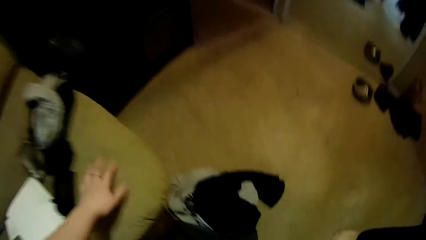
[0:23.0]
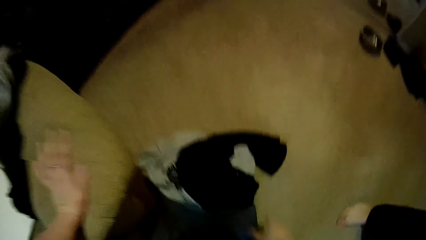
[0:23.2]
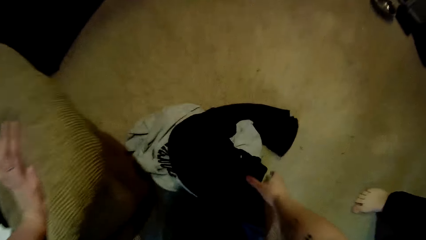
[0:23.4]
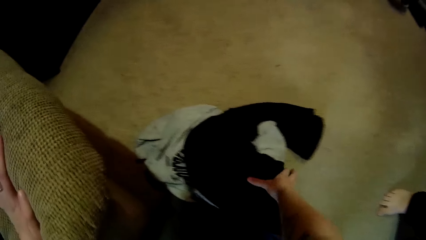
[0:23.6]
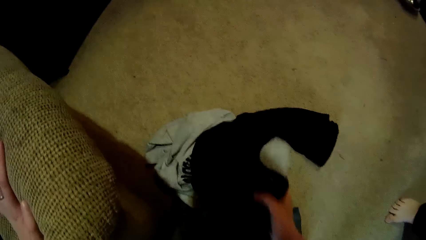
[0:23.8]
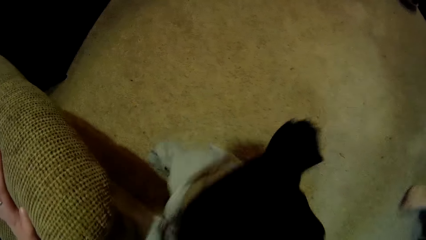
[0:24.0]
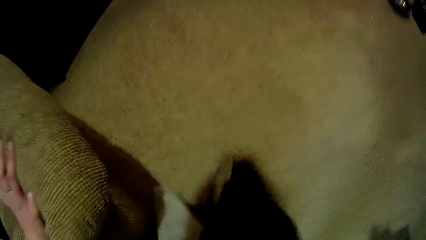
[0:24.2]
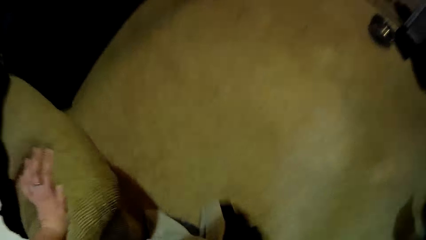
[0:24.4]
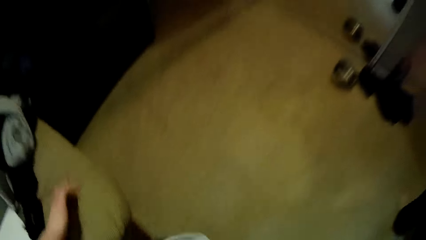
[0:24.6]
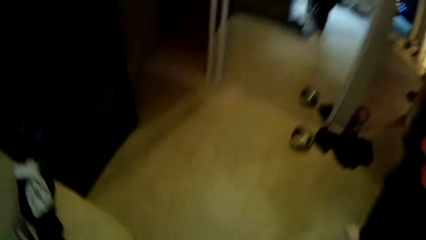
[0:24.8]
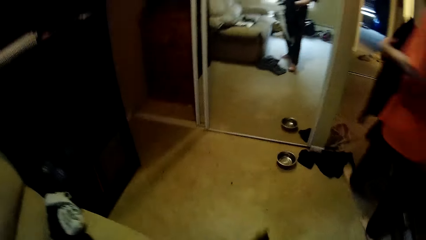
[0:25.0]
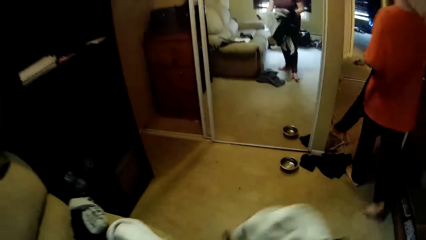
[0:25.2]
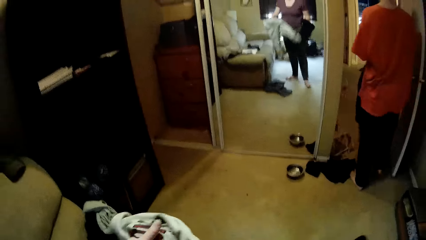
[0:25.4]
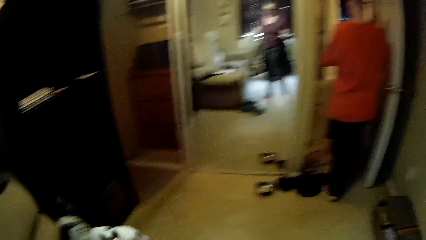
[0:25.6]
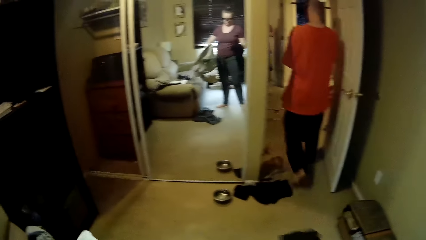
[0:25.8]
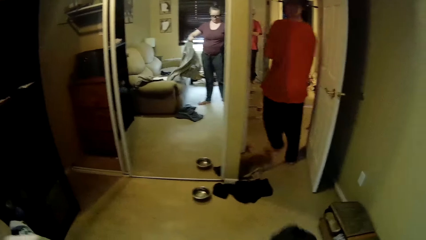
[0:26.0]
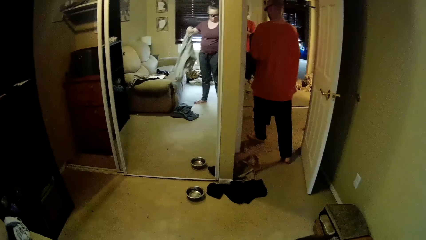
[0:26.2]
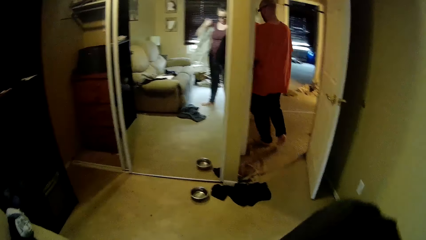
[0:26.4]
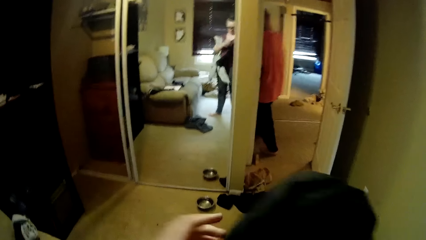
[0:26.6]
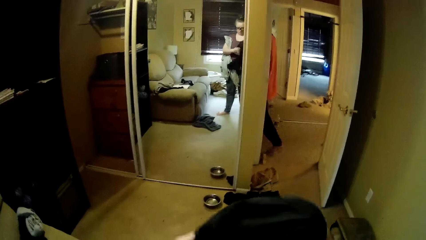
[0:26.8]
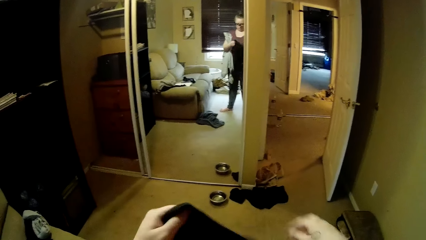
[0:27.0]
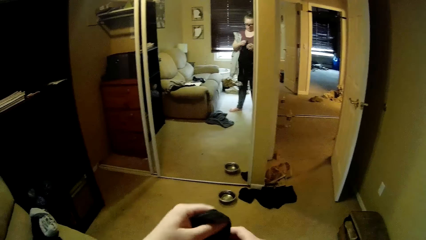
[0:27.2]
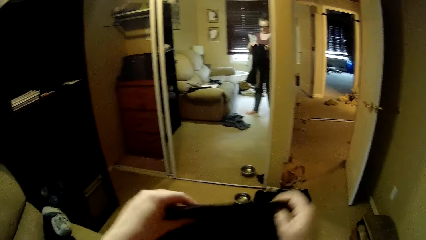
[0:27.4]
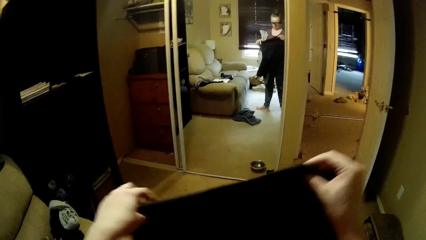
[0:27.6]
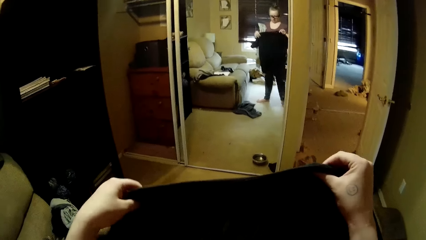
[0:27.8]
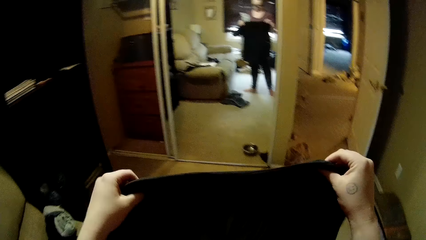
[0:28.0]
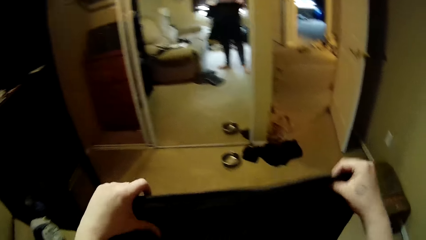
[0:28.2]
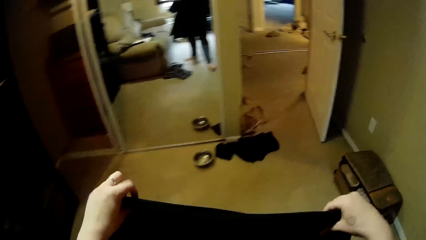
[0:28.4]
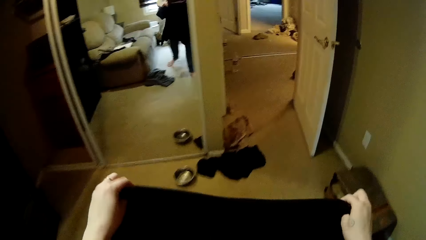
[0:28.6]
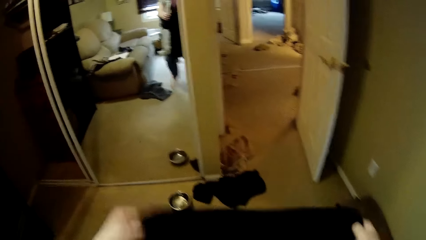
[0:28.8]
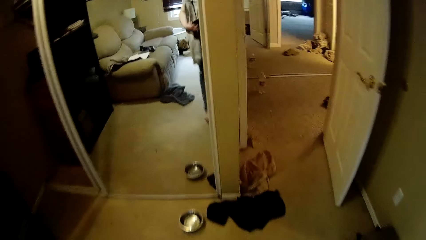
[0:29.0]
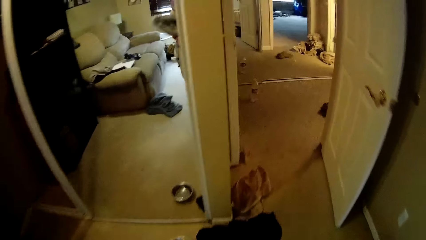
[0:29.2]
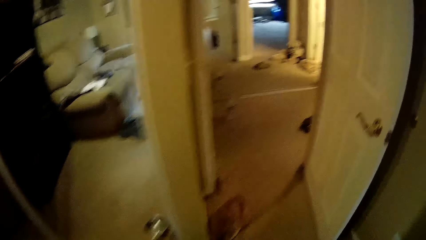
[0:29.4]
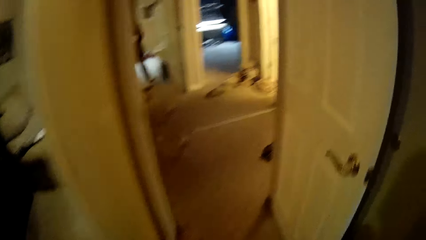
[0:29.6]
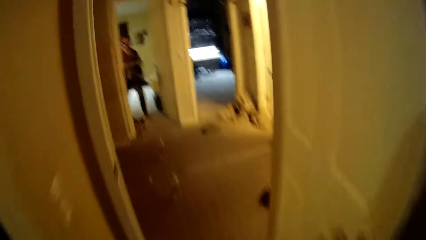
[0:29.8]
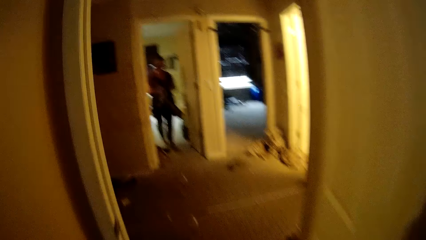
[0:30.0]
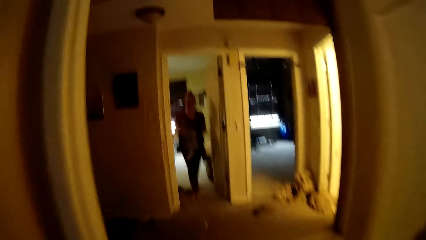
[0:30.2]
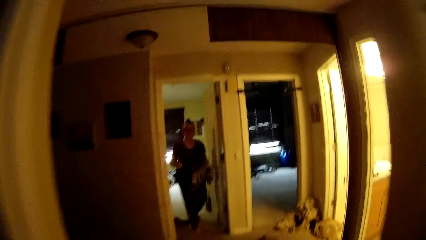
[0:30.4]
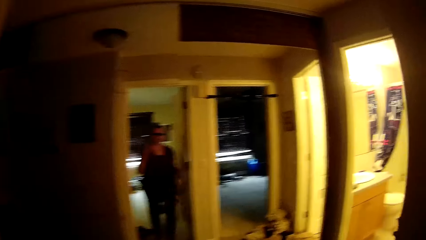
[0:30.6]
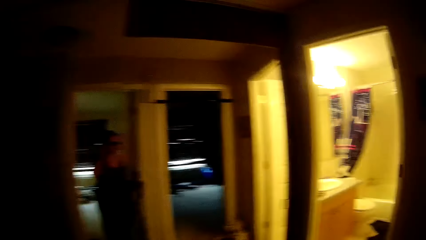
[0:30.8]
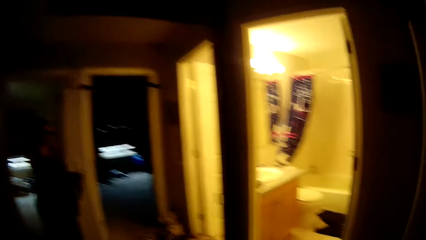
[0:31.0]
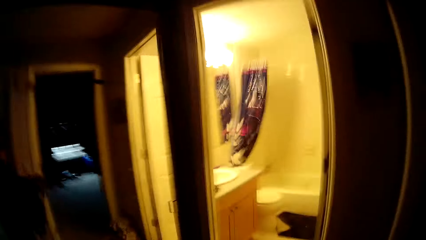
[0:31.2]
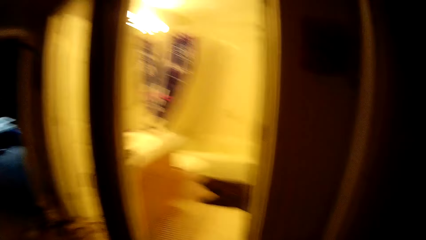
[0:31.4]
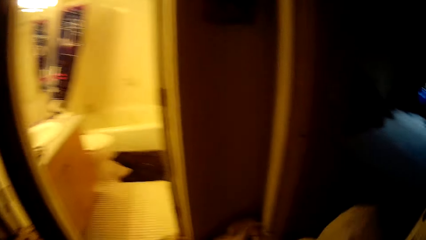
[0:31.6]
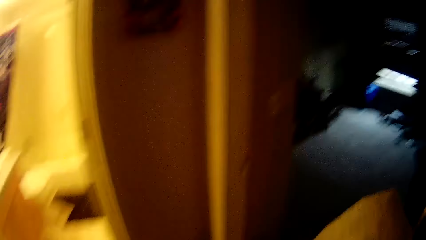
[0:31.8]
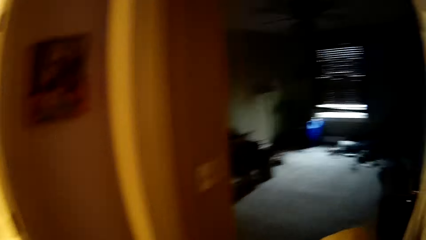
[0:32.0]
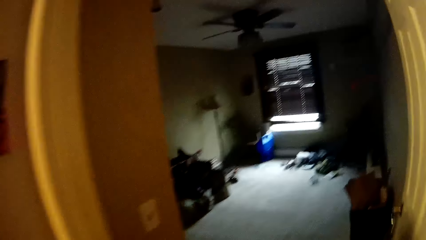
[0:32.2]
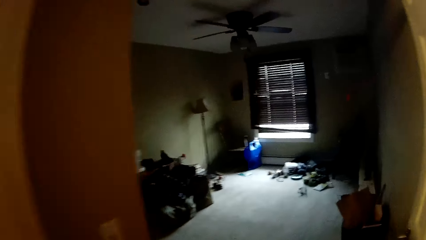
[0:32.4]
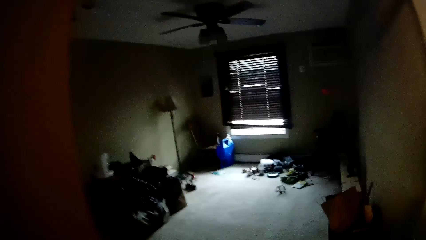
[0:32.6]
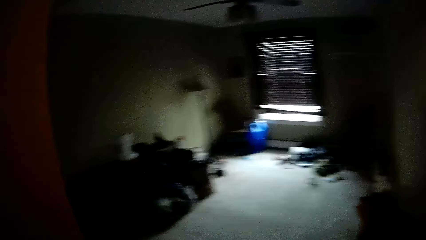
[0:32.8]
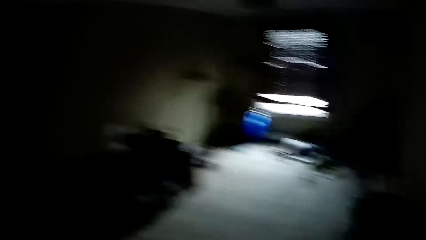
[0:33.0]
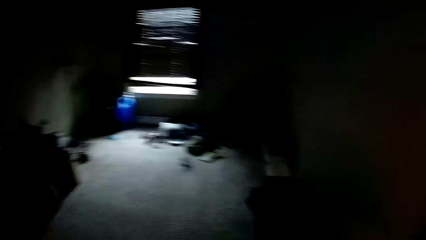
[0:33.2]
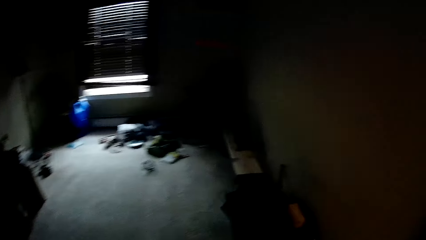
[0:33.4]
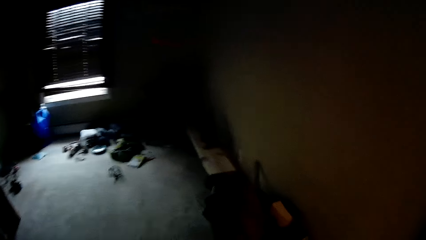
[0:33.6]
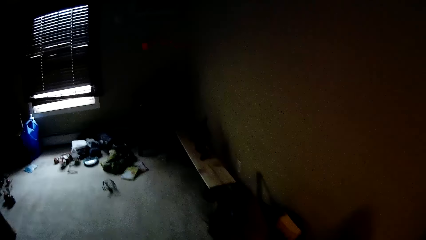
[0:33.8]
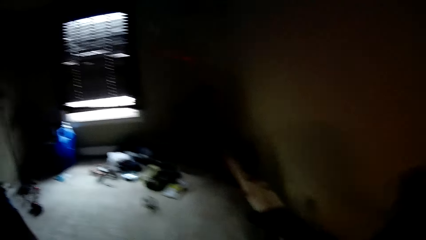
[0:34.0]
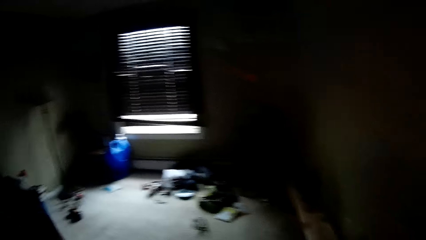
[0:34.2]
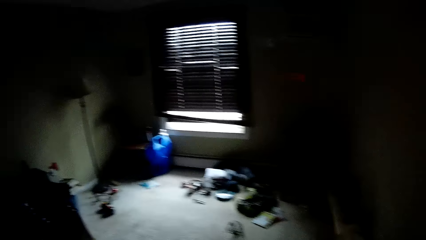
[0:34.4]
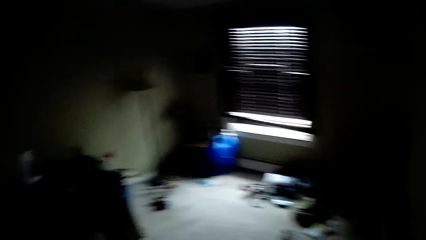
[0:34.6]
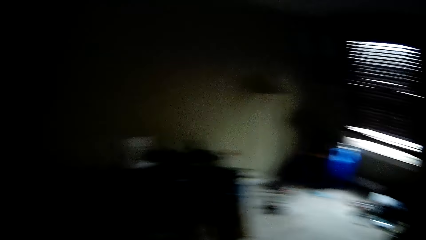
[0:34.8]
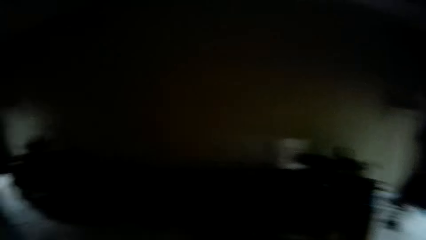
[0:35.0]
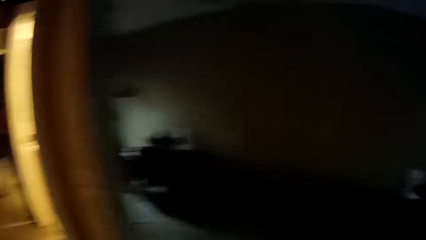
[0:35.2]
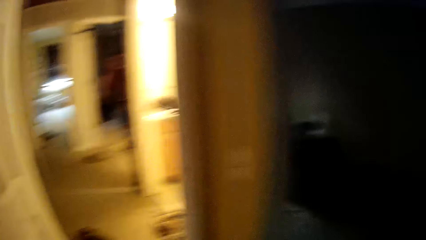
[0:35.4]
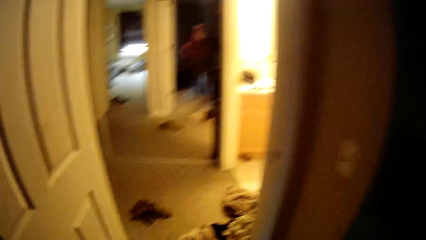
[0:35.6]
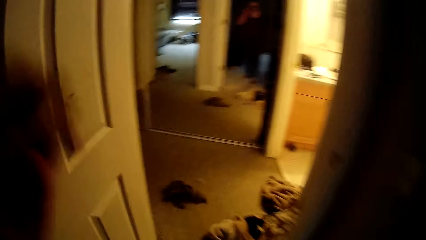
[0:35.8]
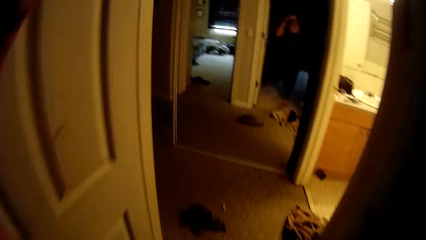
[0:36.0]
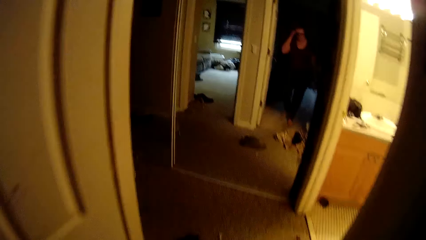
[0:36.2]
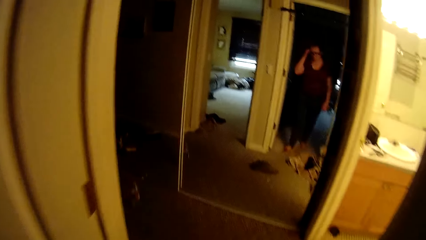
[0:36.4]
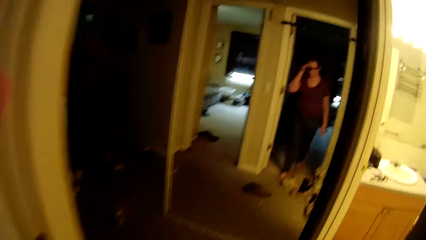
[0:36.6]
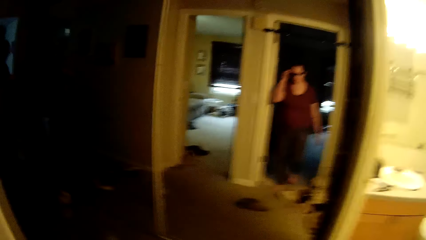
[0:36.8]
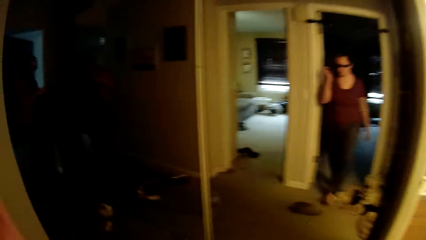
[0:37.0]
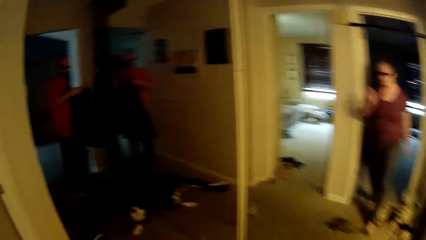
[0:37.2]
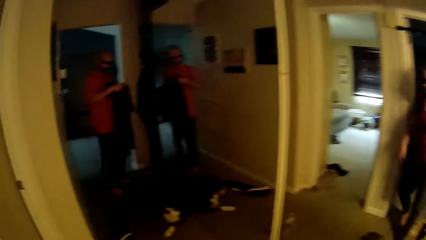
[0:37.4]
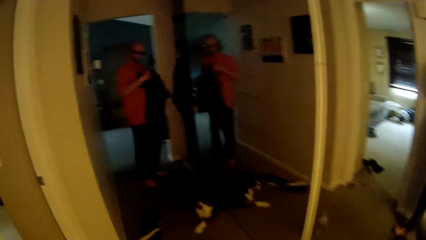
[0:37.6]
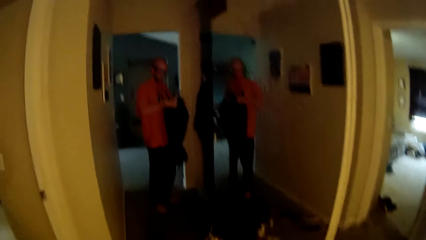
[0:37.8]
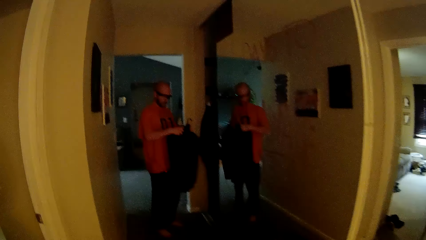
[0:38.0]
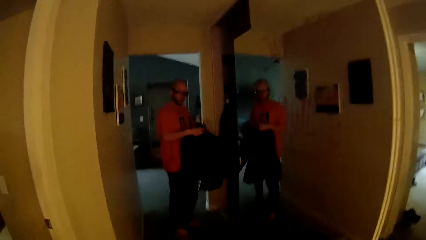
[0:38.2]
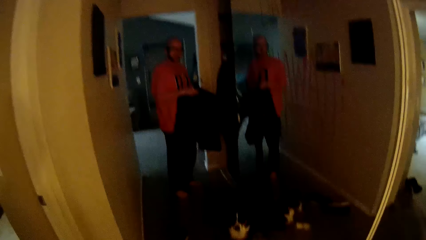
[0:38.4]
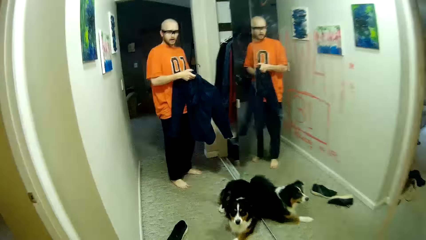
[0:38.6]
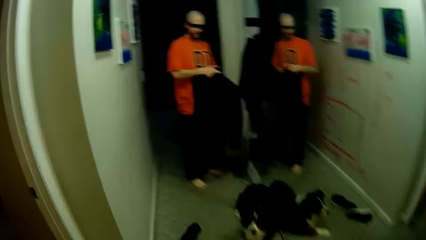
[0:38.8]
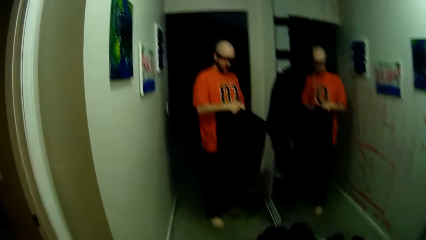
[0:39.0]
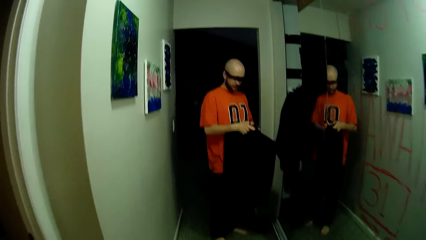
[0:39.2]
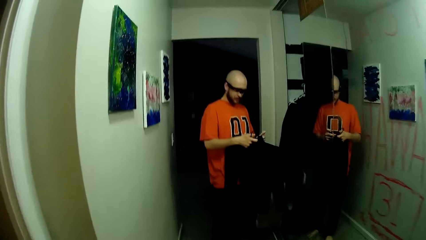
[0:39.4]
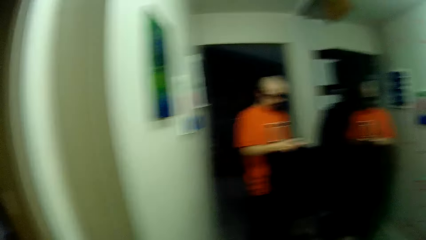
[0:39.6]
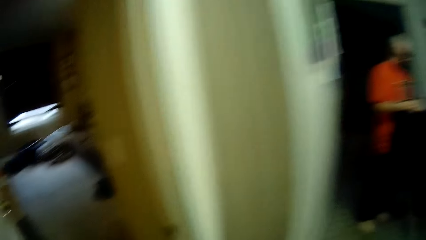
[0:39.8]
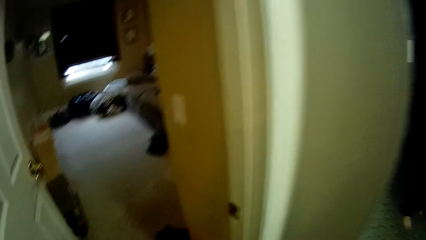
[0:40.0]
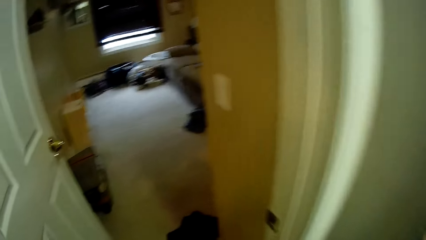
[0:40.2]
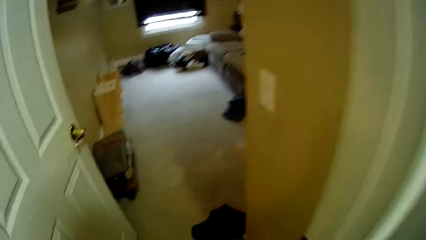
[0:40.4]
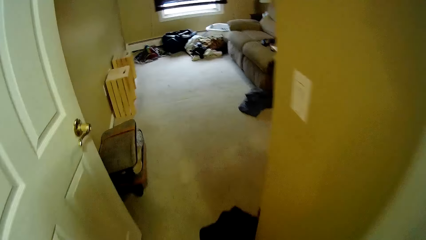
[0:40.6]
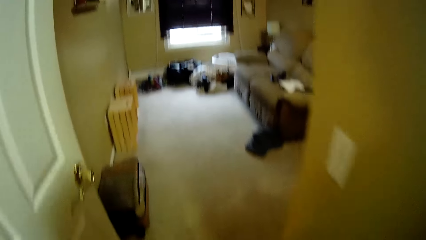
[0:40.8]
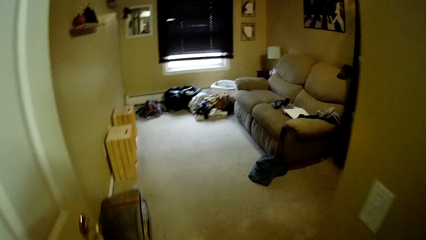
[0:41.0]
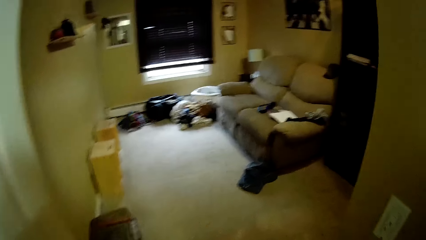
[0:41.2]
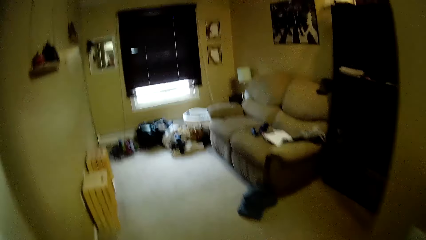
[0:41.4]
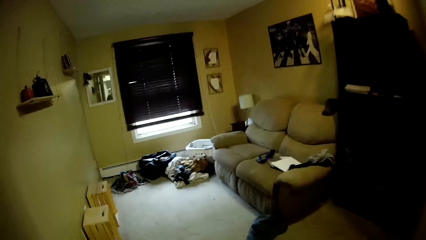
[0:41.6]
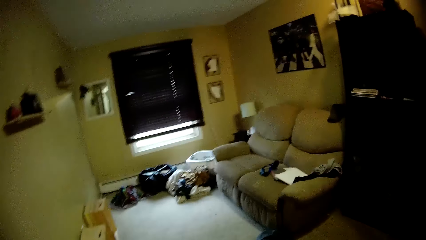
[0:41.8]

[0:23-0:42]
The camera wearer bends down. She picks up a cloth or clothes from the floor with her right hand. She interacts with a man. The man walks around the house. The camera wearer checks the clothes. The man walks around the house. The camera wearer checks the clothes. She interacts with the man. She walks around the house. The man interacts with the camera wearer. The camera wearer interacts with the man. The man interacts with the camera wearer. The camera wearer drops the cloth in her hands in the laundry. She walks around the house. She interacts with the man. The man interacts with the camera wearer. The camera wearer switches on the light. The man holds a cloth. The camera wearer walks around the house. She interacts with the man.
